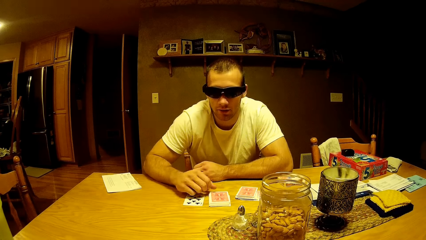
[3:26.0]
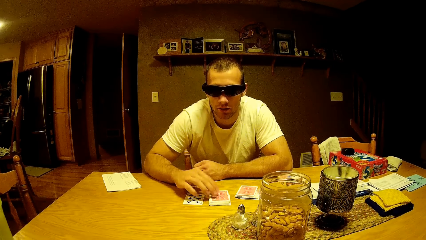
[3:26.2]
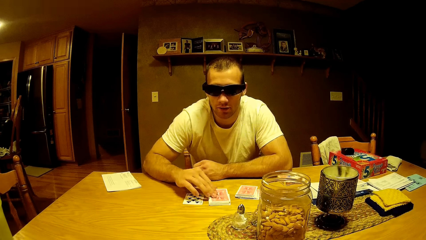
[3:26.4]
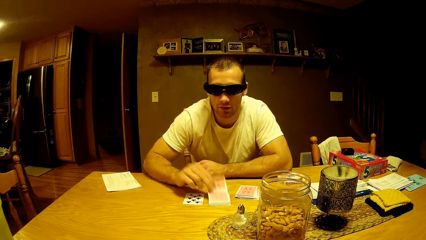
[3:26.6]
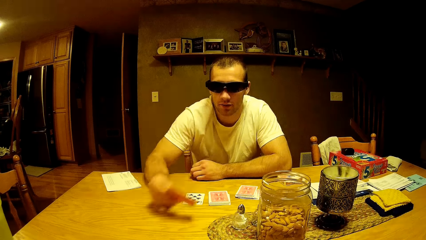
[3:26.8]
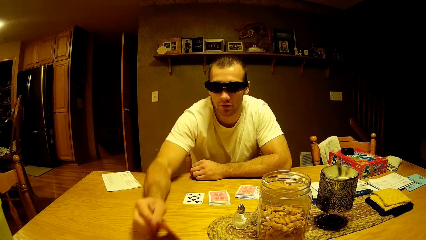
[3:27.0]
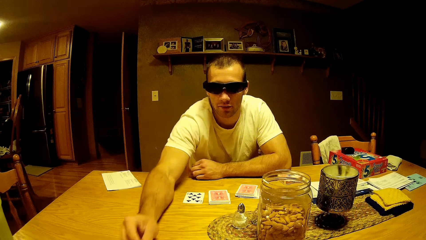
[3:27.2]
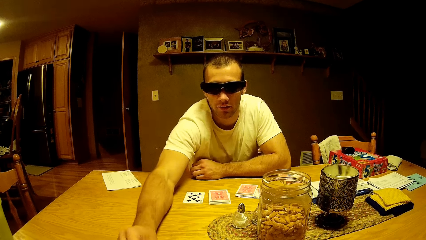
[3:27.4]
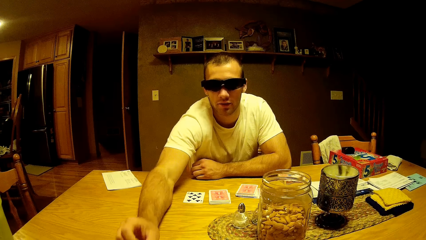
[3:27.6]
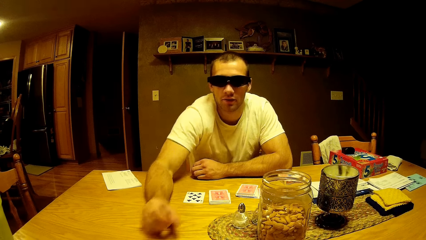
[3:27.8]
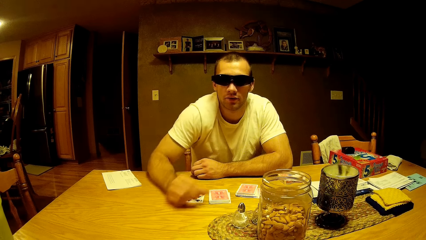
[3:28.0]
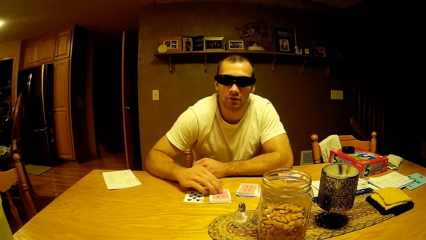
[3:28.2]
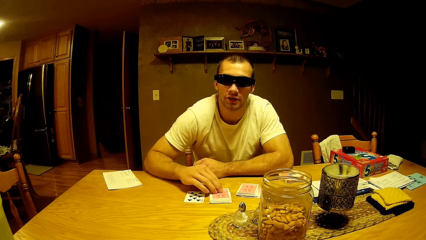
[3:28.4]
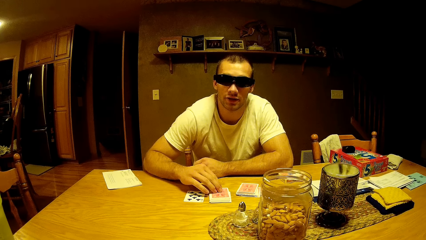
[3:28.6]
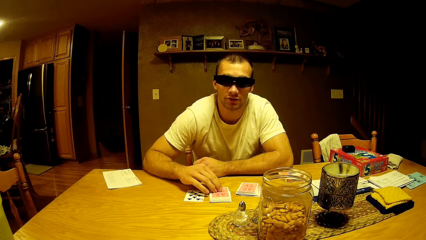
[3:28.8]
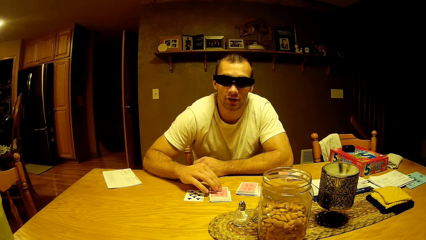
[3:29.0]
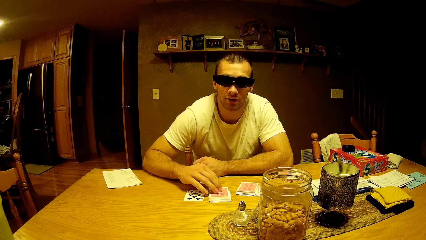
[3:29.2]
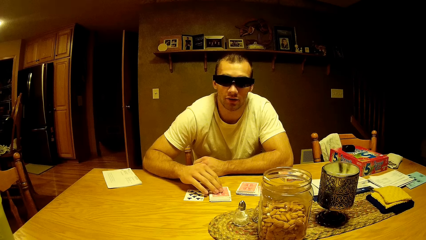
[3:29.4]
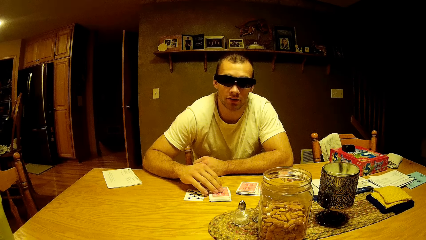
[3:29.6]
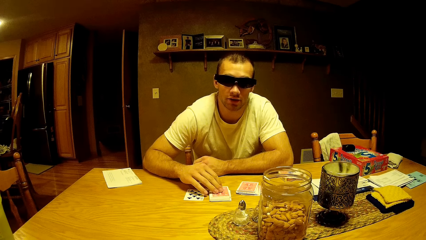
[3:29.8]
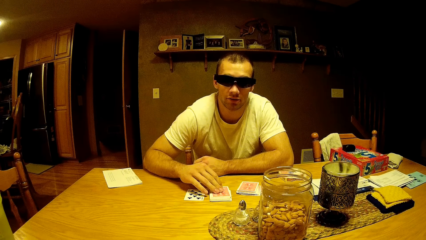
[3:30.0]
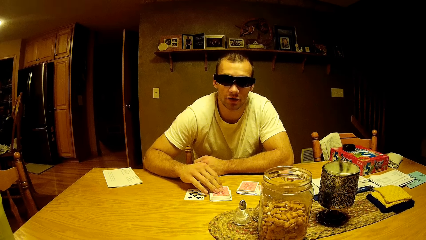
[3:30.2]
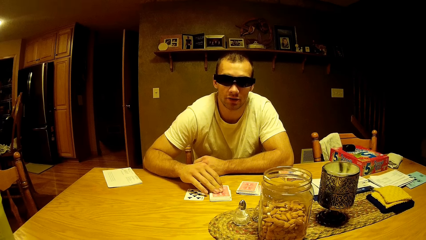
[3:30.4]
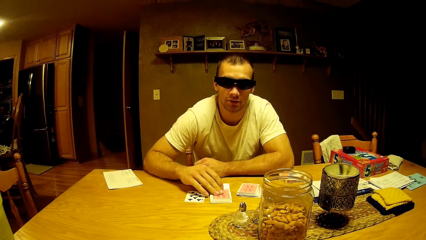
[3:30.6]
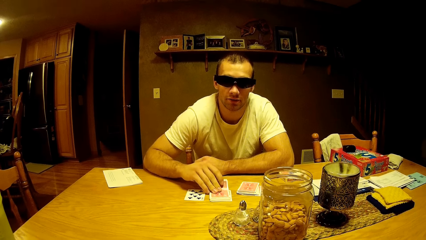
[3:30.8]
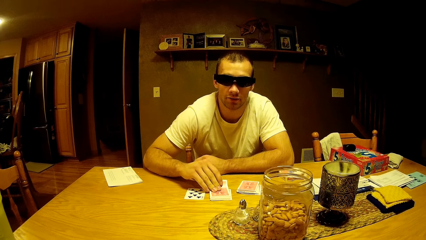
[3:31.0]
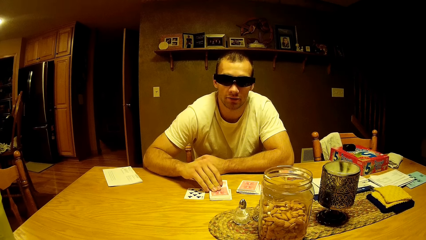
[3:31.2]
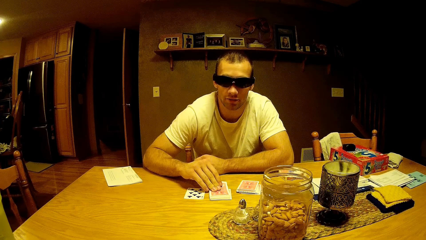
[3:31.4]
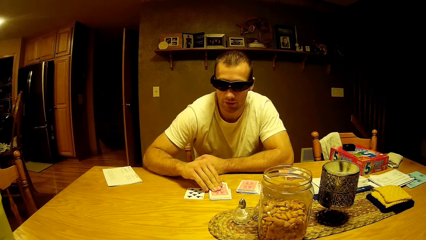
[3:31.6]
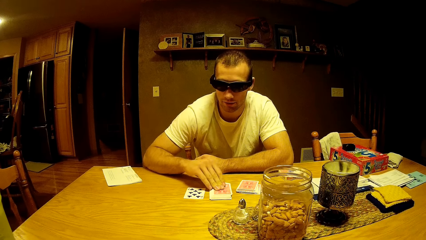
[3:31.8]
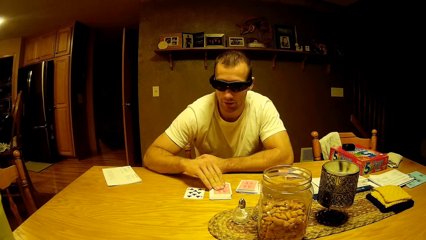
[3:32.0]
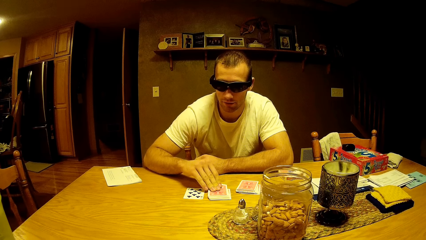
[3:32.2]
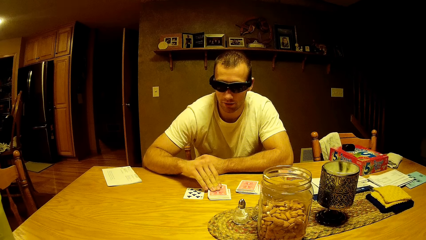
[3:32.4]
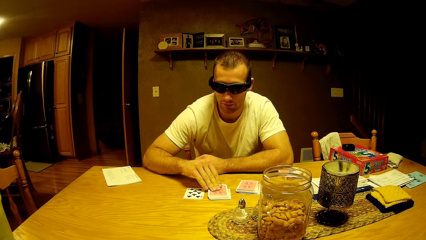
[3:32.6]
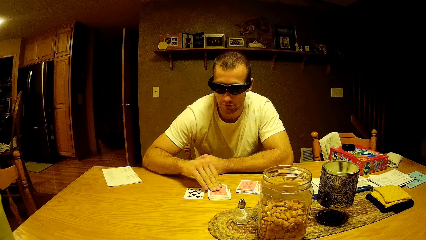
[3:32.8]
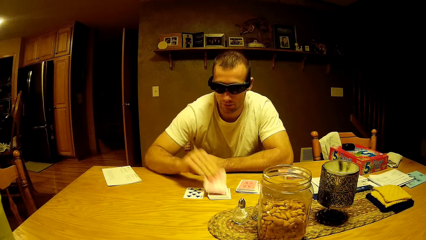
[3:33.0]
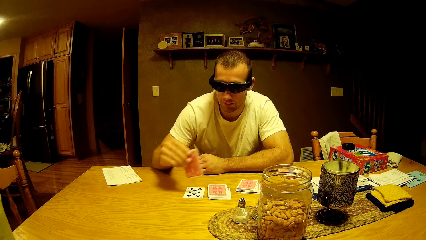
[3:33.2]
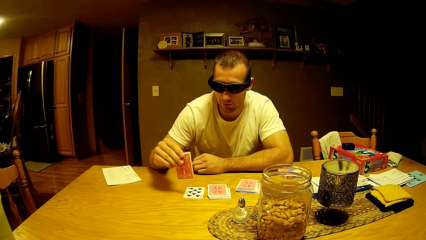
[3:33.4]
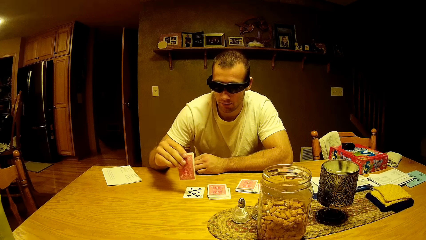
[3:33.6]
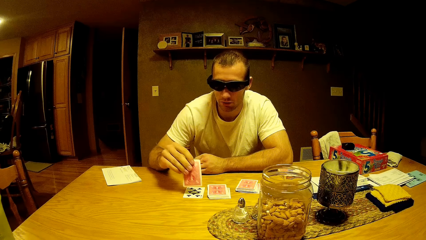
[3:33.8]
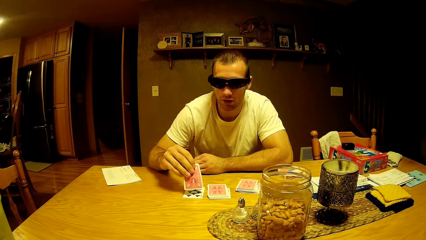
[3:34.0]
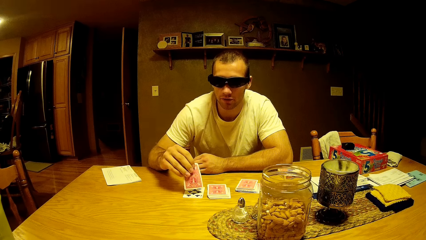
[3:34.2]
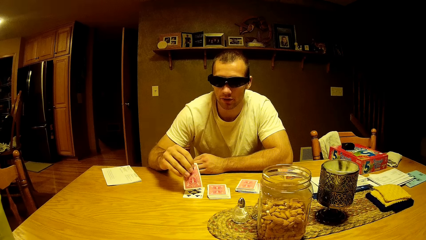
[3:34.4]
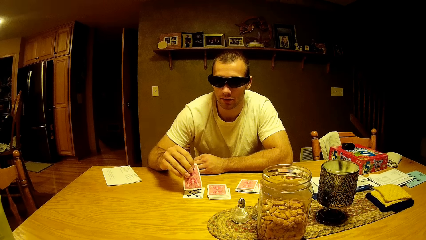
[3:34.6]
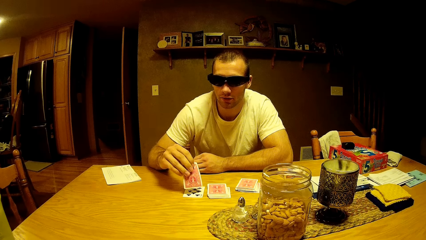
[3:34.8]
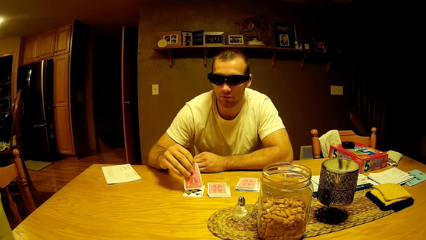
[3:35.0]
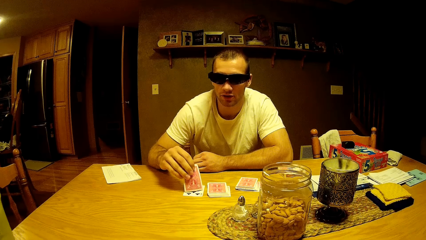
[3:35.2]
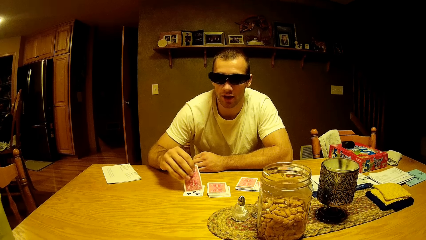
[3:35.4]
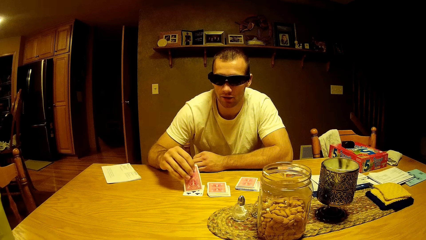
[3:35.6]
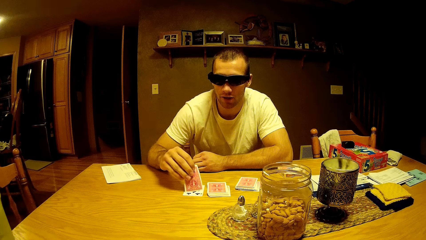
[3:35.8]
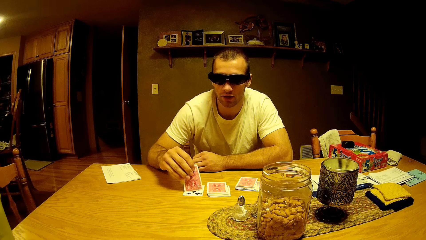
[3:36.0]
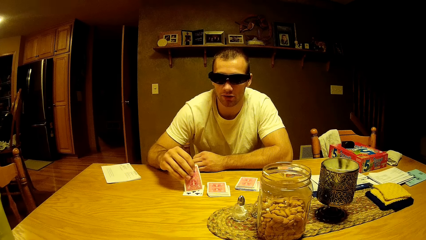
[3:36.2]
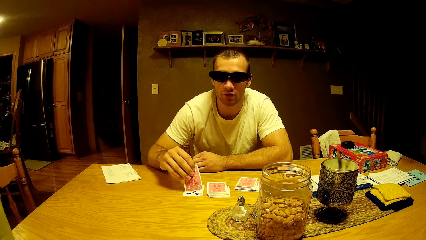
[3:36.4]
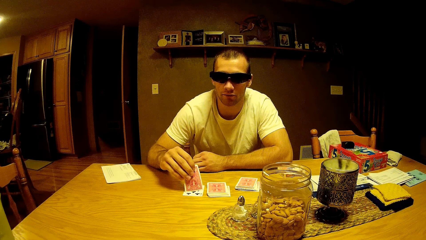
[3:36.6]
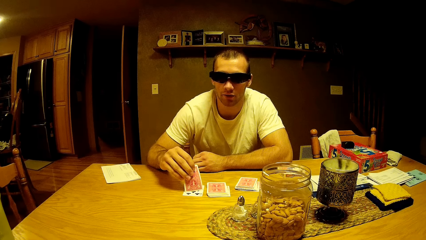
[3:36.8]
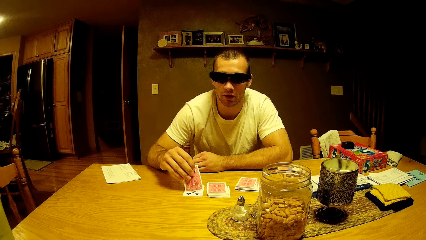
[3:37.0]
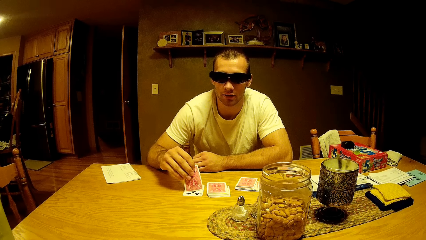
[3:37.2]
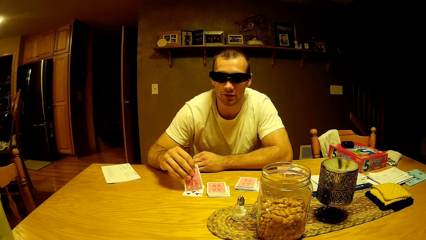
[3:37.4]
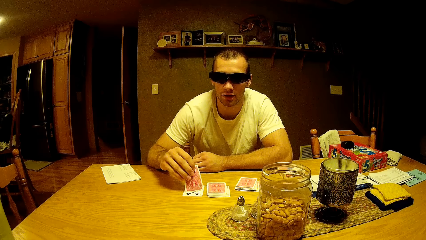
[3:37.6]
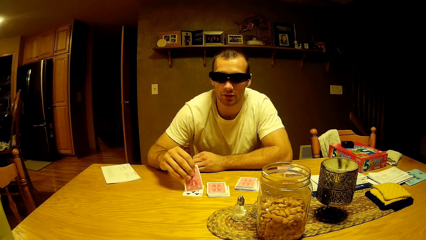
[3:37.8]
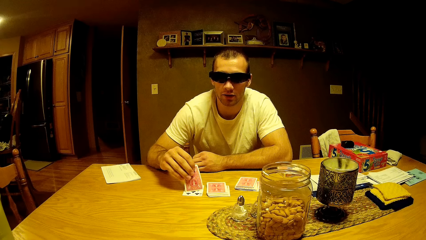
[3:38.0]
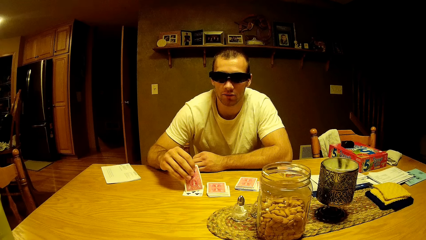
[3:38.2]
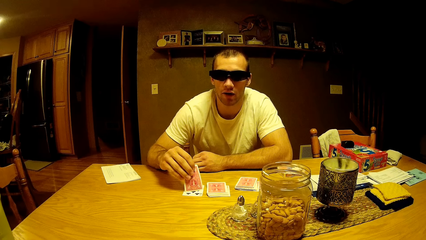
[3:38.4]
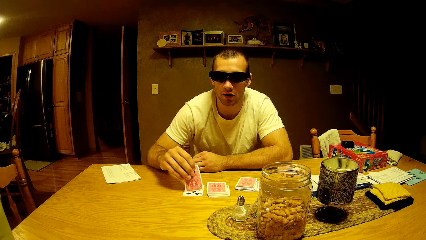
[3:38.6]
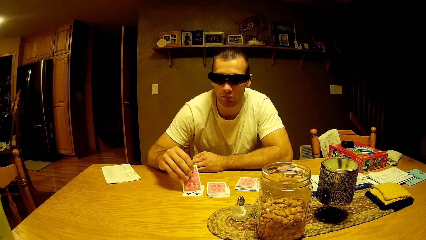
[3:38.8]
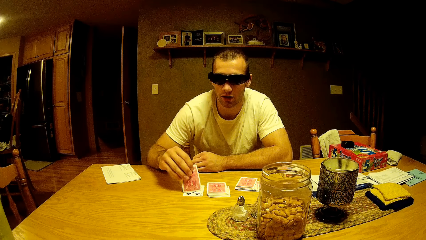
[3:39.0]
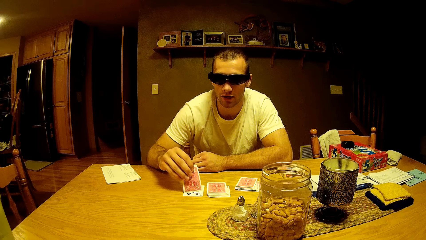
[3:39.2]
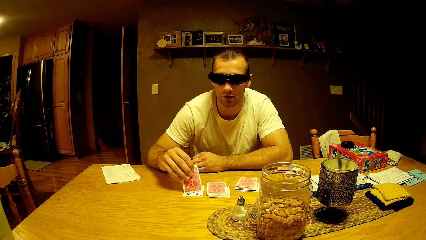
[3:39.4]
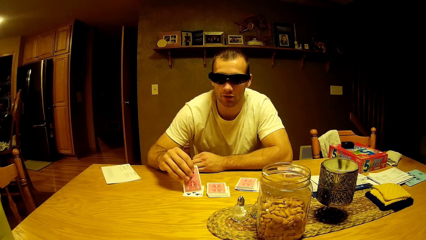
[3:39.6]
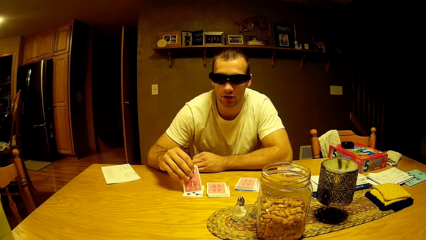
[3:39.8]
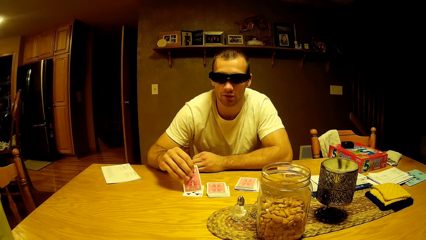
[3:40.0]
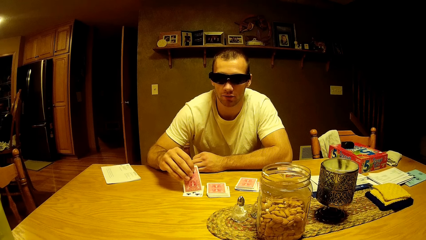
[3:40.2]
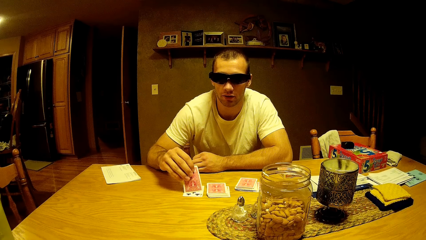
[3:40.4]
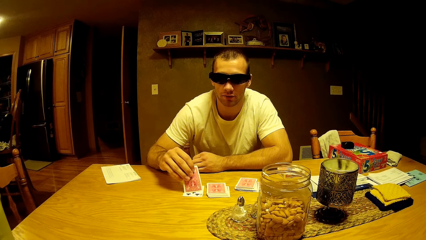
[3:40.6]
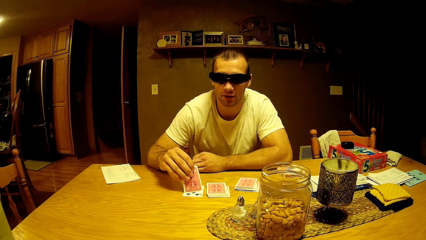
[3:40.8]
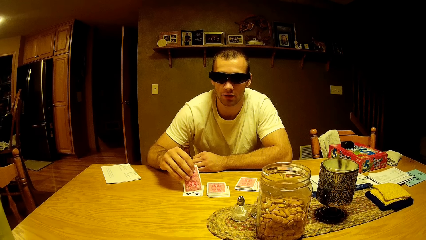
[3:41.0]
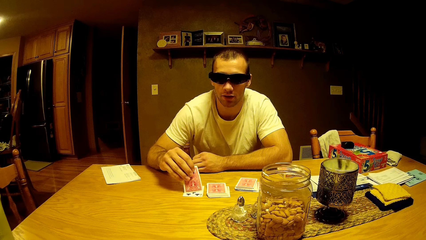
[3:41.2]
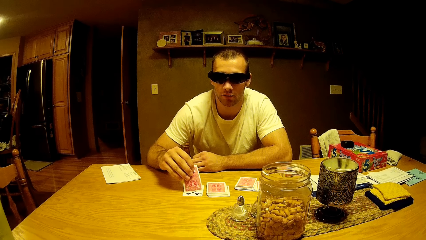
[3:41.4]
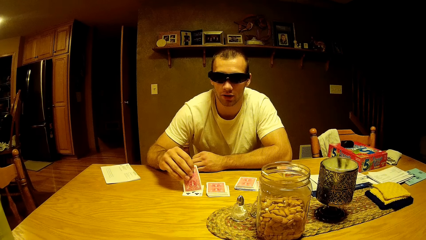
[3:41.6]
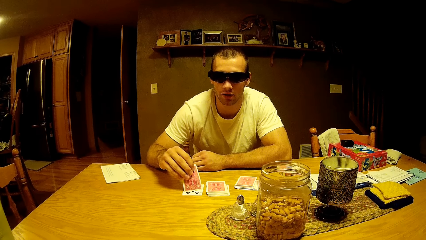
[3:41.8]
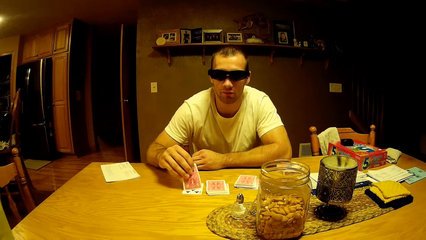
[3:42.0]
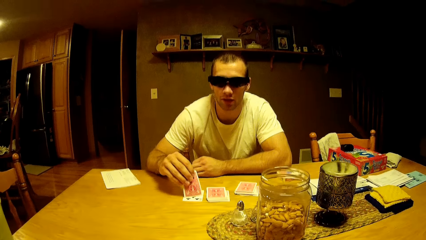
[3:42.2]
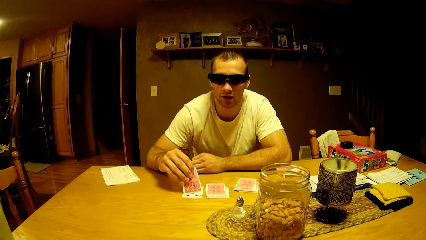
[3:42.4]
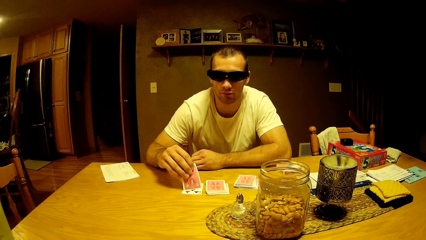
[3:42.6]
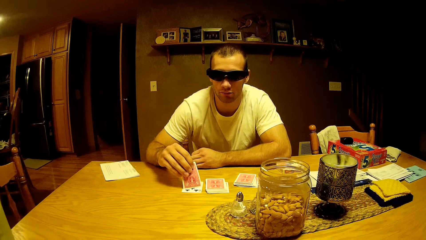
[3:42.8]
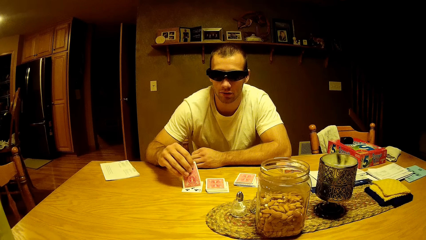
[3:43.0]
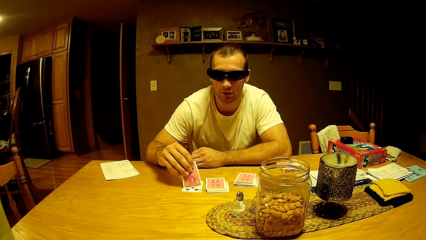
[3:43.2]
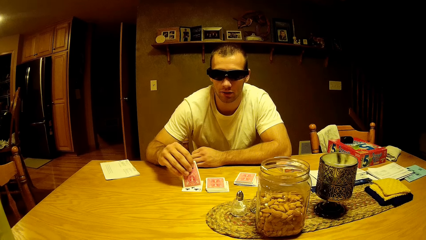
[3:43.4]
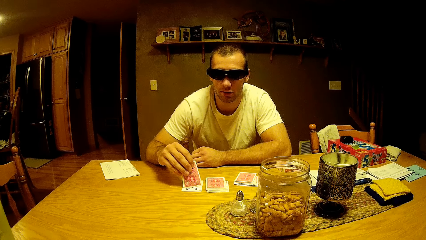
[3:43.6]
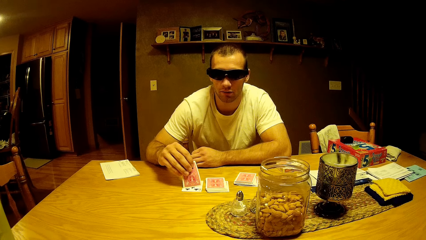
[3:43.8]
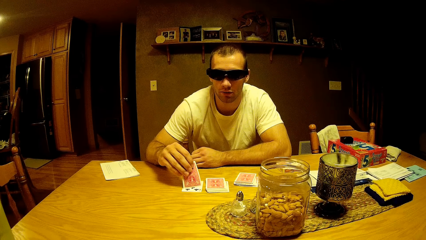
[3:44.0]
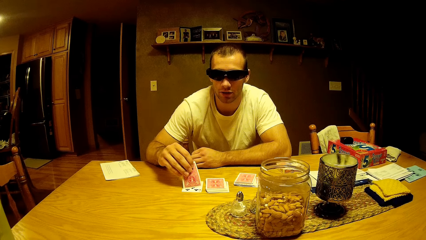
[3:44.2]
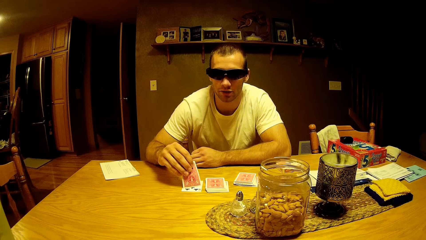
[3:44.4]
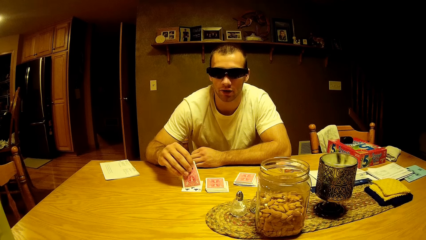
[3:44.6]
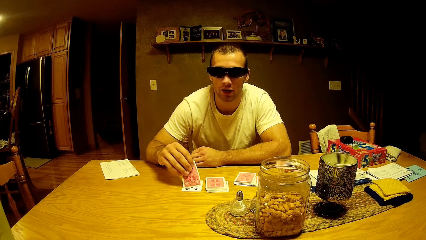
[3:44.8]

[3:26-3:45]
A man drops a card on the table. The man takes the play card. The man drops the card on the table. The man talks to the camera wearer. The man touches the play card. The man picks the card. The man talks to the camera wearer. The man taps the play card on the table. The man converses.
